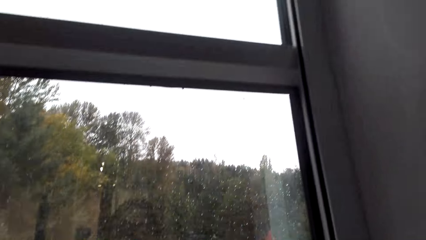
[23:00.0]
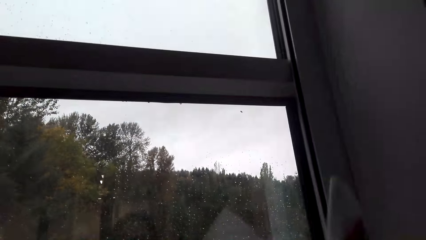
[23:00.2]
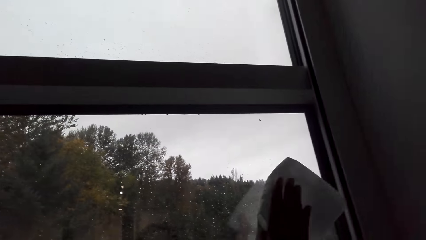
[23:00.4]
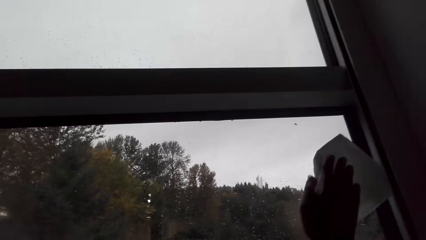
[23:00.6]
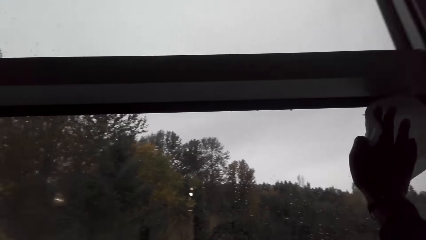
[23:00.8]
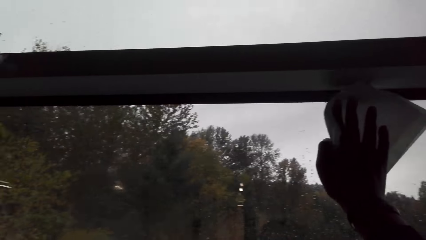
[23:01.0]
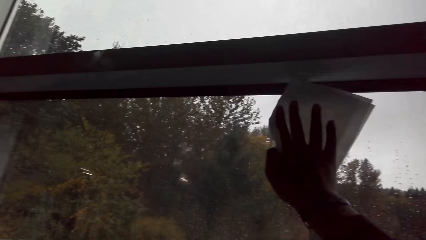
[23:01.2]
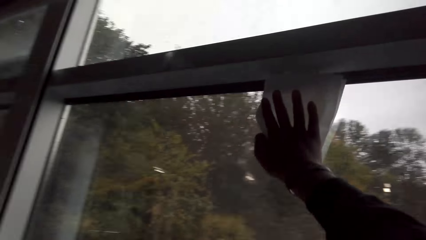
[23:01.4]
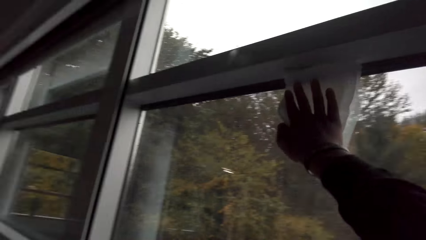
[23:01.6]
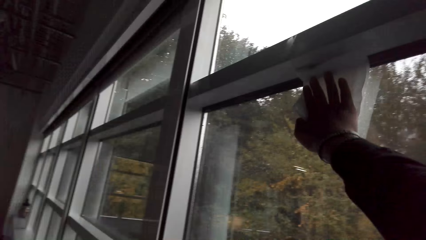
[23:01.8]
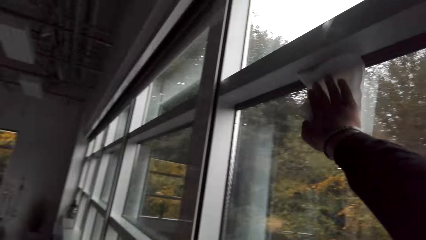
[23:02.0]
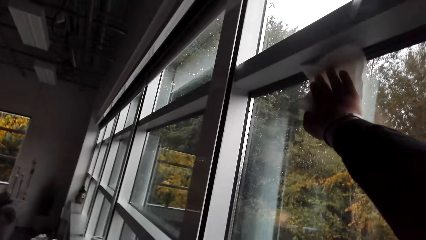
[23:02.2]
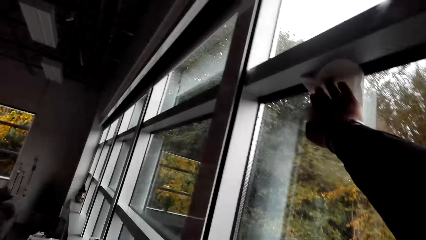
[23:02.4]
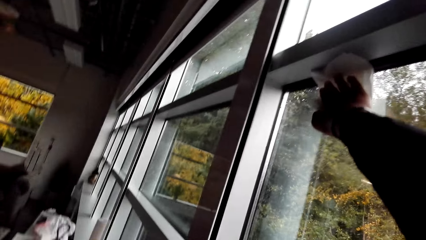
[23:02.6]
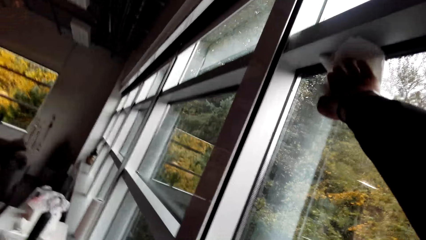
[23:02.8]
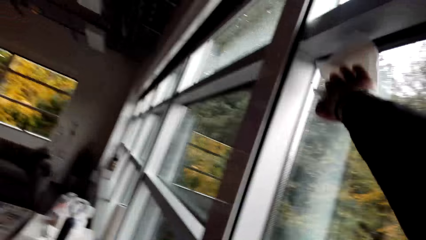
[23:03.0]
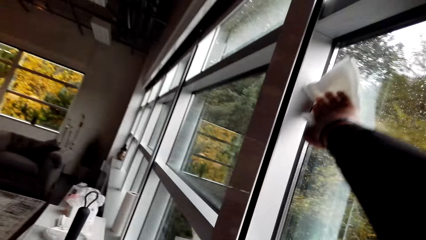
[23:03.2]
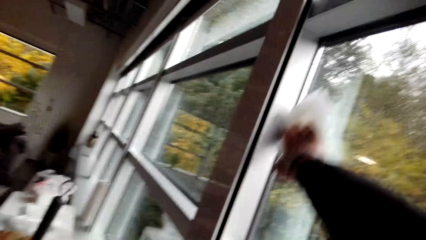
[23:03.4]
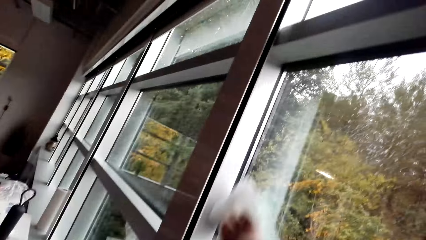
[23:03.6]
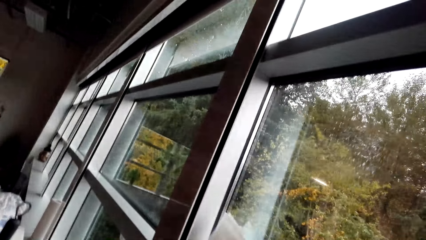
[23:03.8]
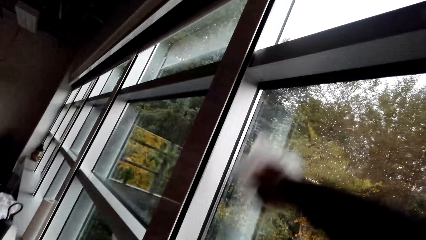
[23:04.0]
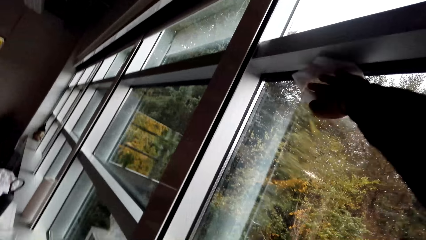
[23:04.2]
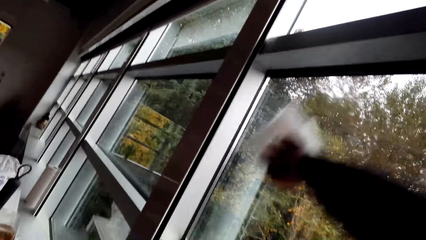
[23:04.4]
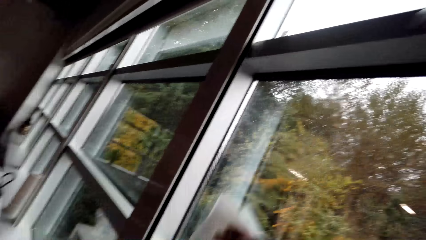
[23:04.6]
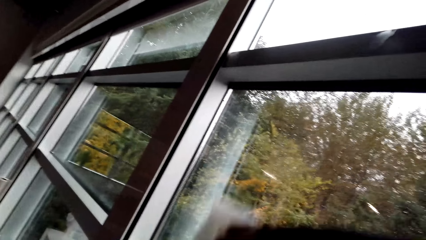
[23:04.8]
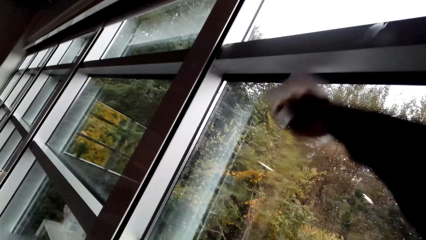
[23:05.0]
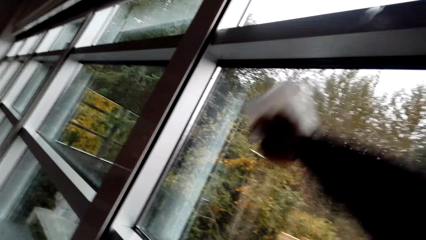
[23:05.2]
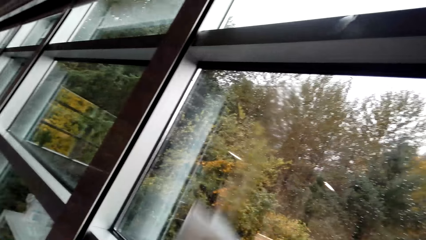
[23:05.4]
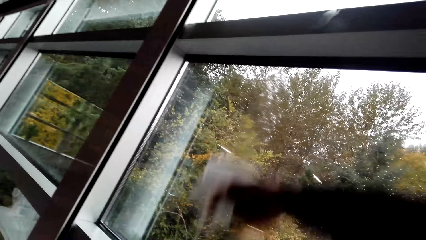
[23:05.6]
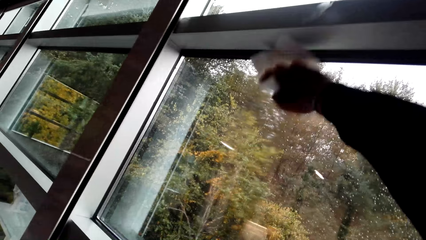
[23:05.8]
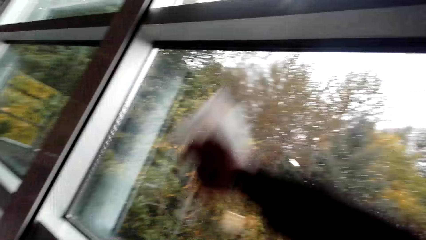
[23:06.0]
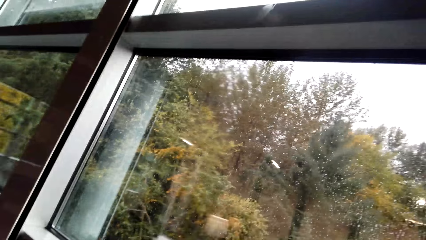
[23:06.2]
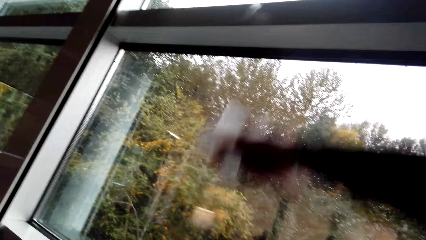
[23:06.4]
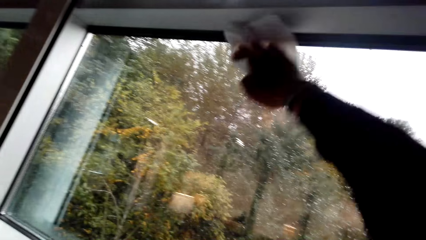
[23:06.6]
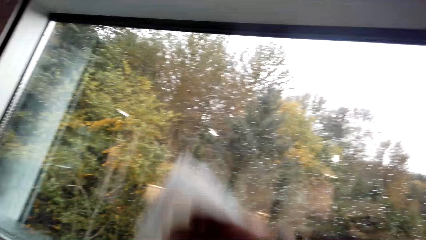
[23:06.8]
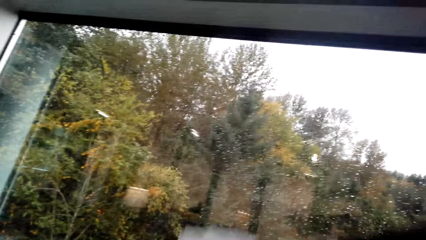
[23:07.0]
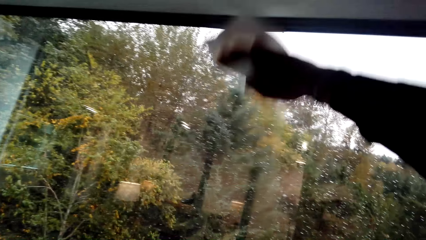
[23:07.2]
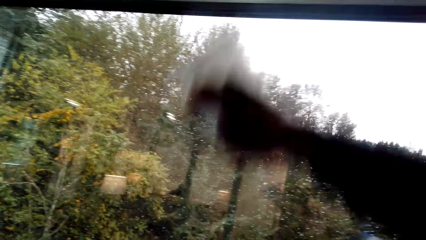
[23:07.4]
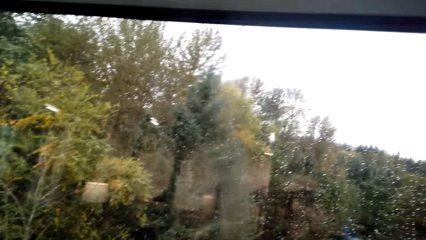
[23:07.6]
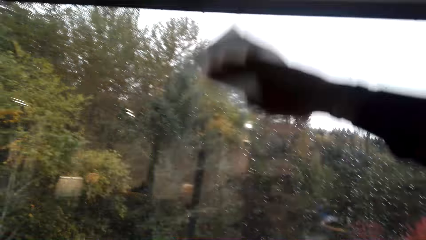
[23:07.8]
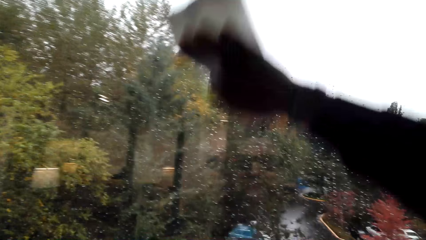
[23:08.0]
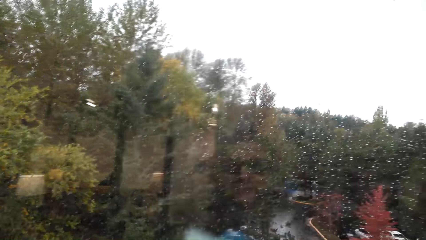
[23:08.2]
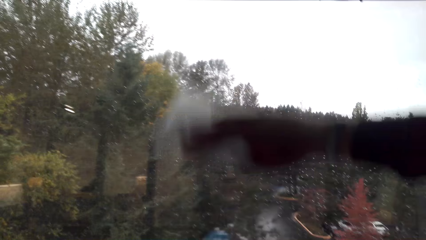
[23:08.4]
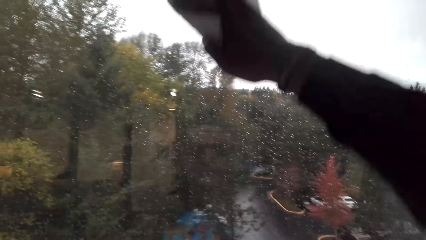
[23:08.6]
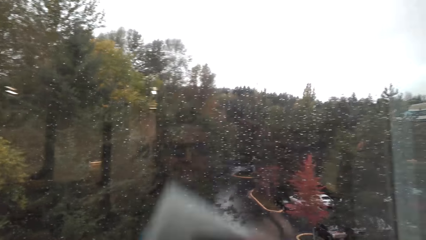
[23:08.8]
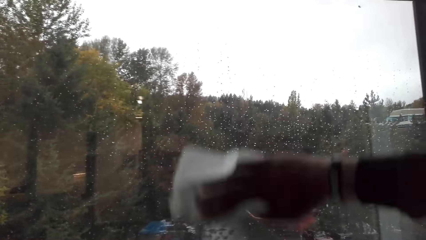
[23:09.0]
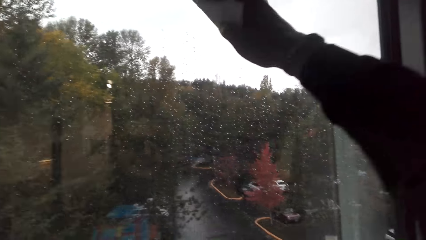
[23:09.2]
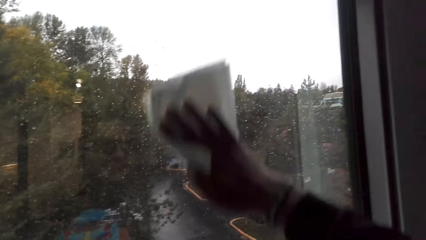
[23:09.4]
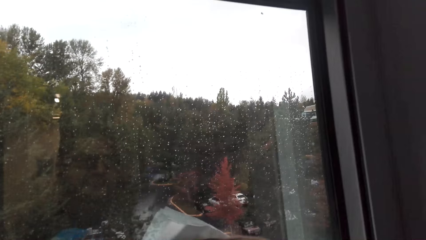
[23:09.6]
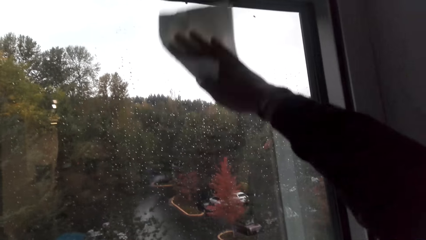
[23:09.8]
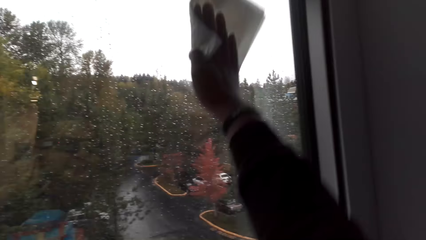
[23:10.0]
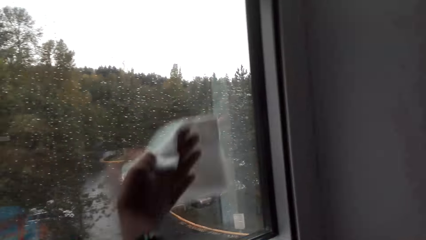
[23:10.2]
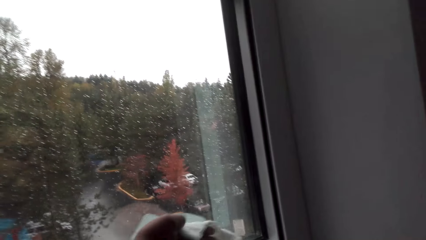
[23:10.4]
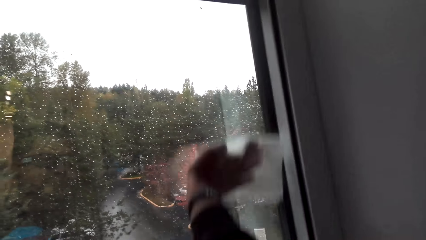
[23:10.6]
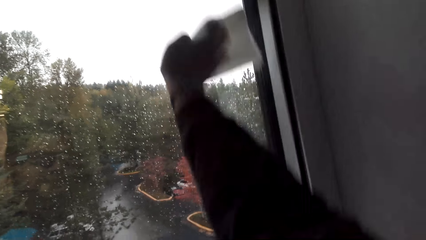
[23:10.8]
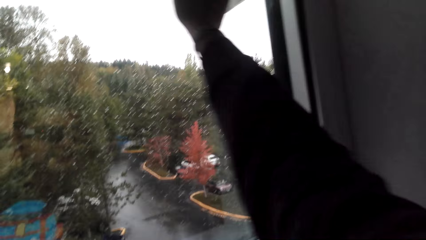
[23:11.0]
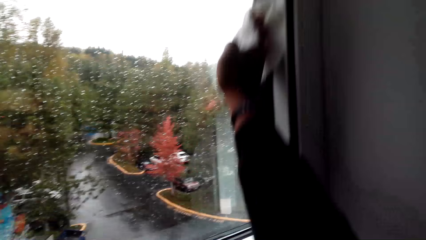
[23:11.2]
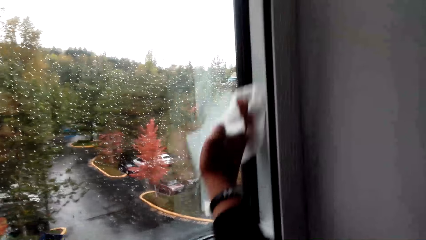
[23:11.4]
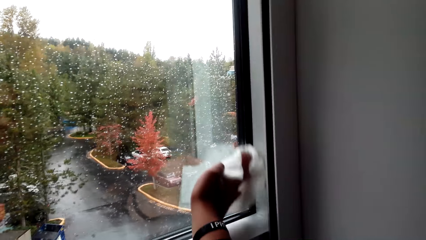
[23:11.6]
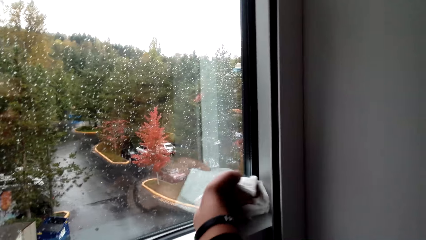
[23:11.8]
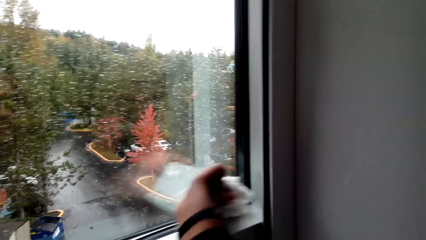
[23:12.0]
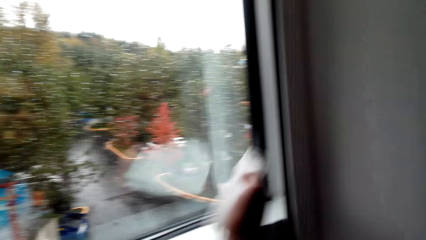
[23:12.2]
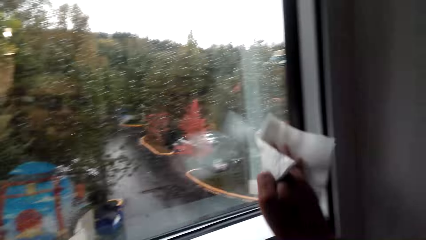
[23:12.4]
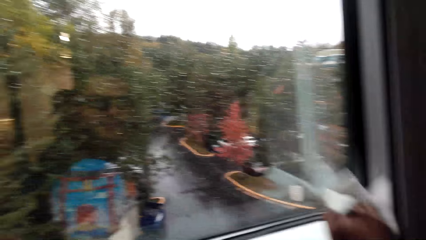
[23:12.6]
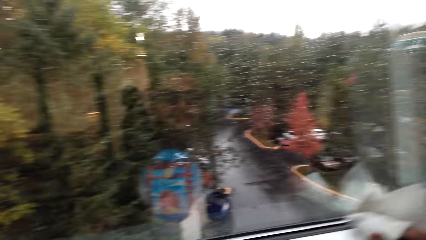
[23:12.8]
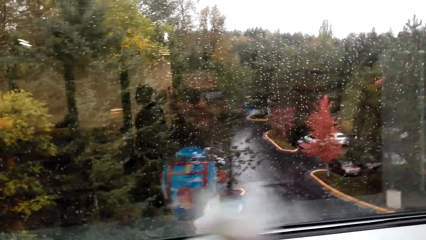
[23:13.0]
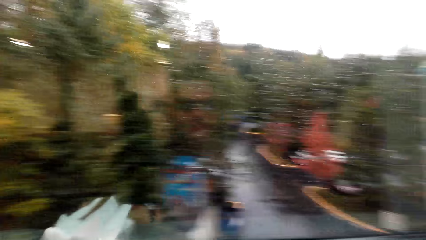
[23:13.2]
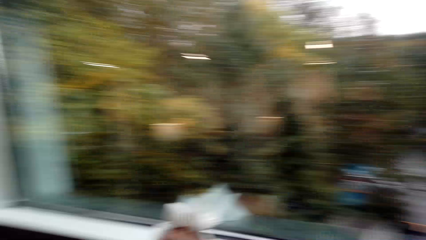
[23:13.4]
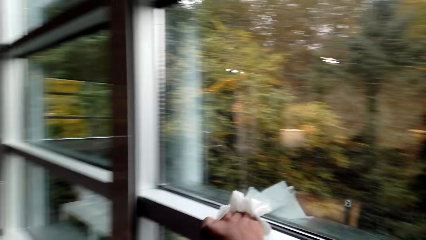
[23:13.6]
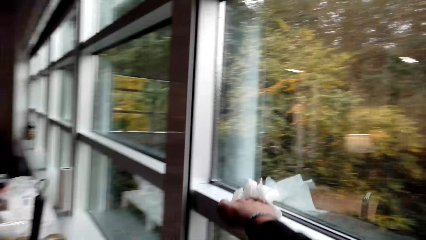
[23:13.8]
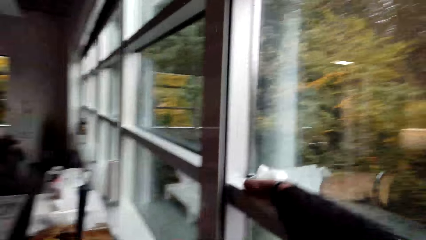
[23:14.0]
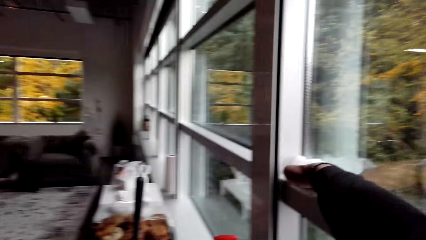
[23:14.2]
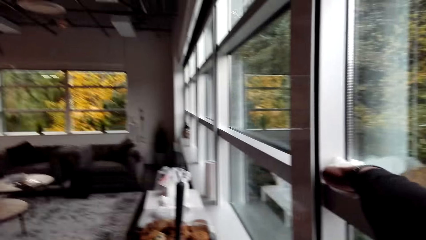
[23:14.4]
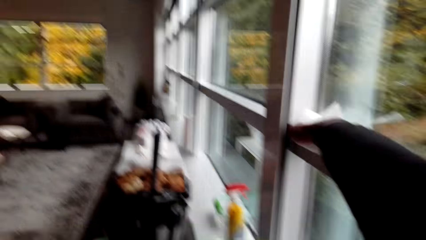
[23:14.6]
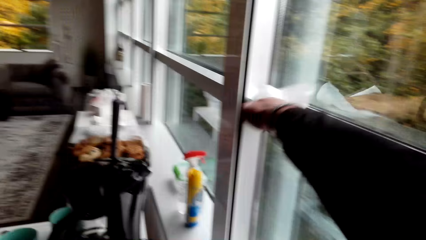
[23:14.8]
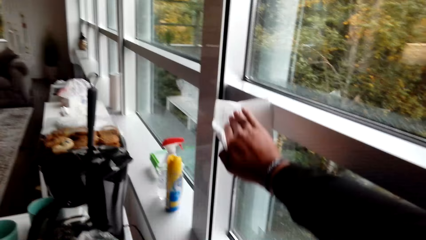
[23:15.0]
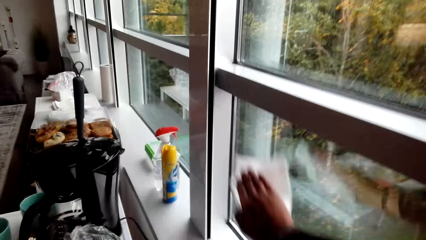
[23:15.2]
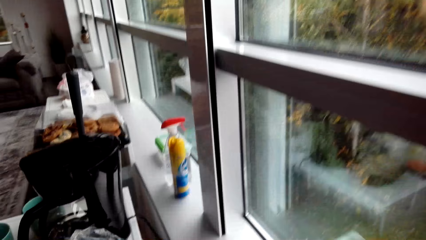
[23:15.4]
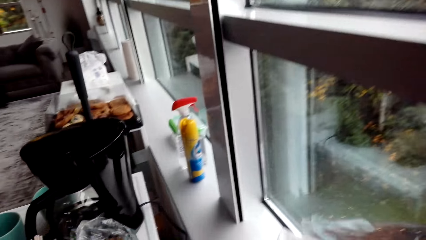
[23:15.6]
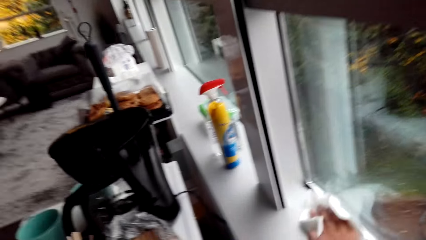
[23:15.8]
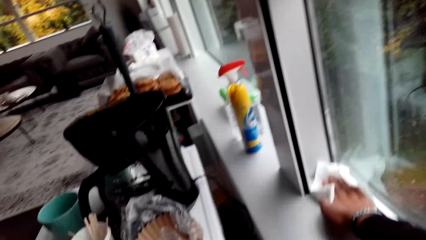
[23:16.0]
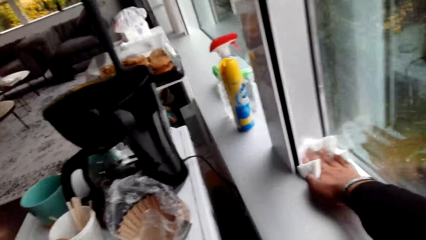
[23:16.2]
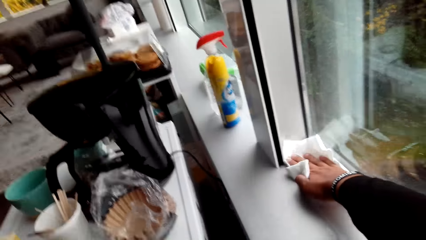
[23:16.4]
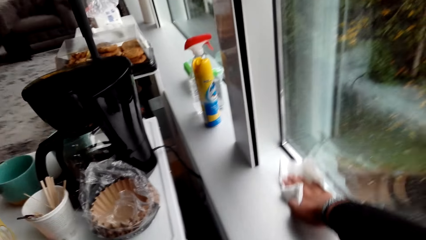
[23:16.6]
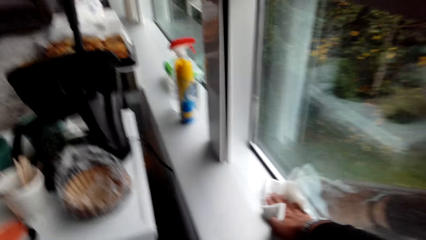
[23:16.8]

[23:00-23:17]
The camera wearer wipes the windows and panes.
